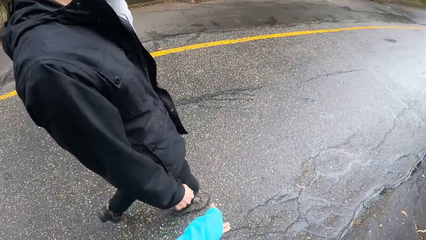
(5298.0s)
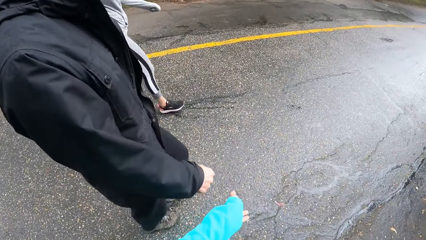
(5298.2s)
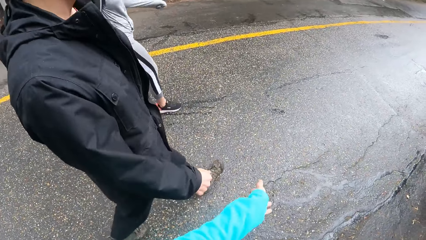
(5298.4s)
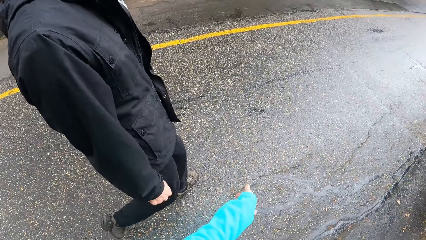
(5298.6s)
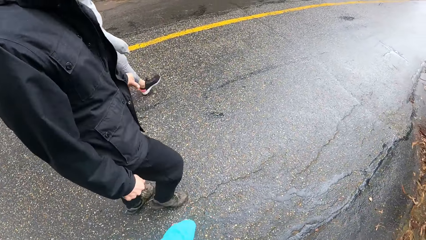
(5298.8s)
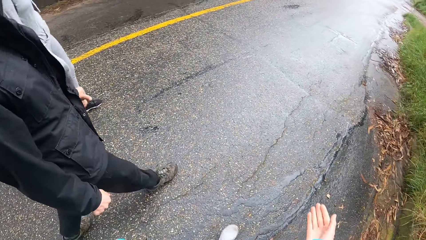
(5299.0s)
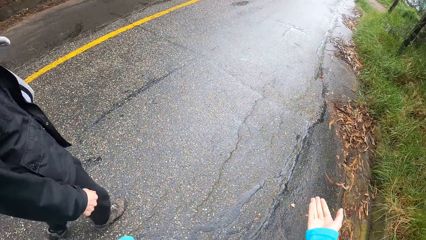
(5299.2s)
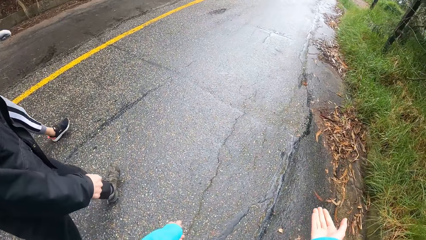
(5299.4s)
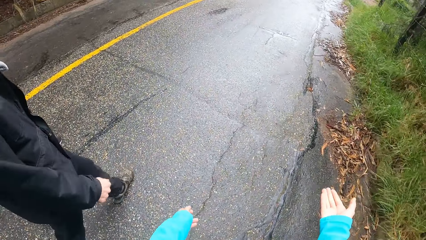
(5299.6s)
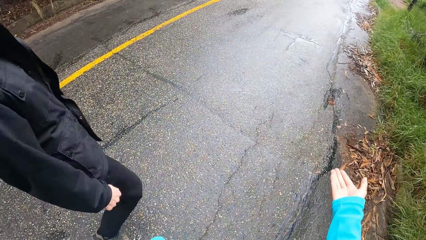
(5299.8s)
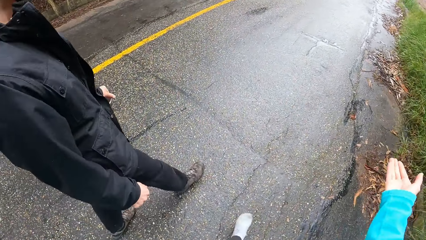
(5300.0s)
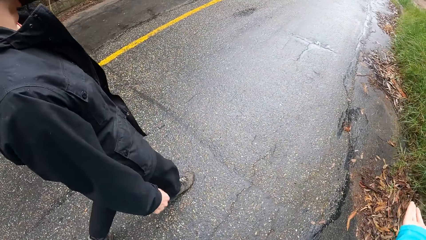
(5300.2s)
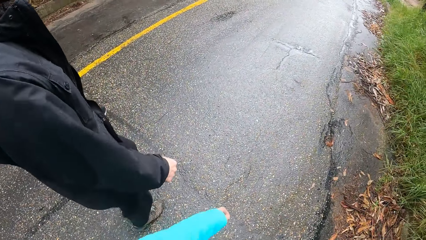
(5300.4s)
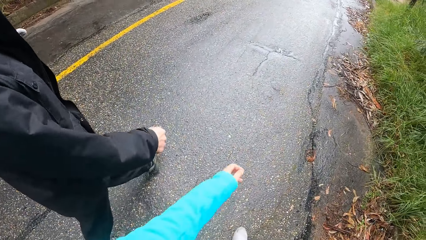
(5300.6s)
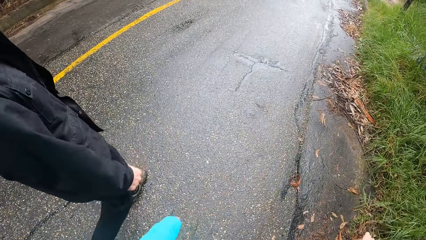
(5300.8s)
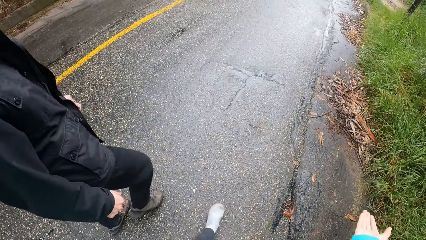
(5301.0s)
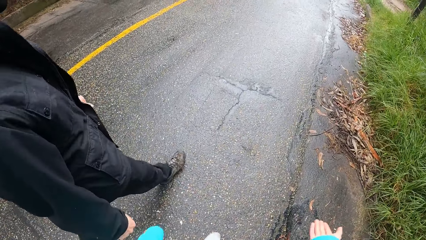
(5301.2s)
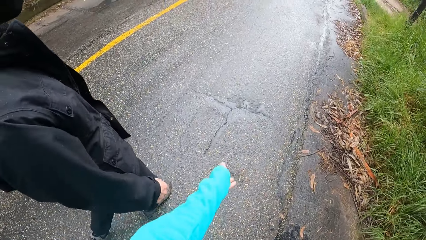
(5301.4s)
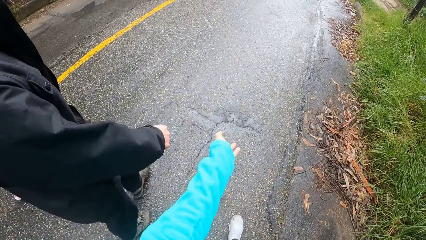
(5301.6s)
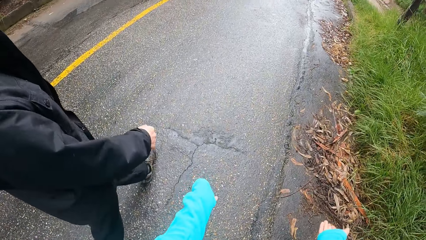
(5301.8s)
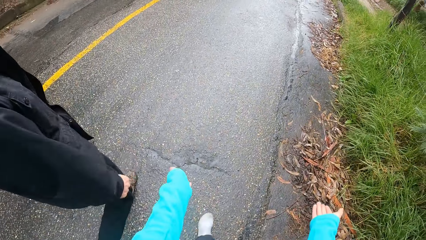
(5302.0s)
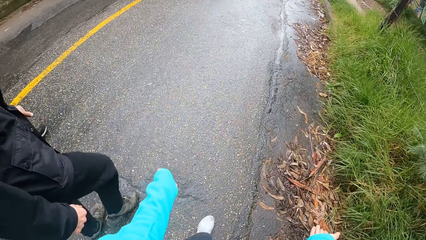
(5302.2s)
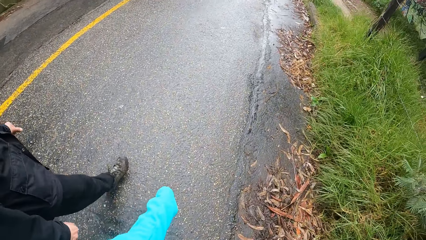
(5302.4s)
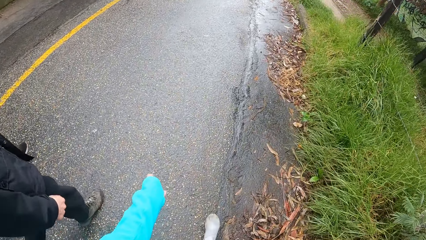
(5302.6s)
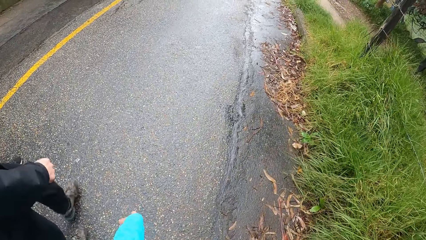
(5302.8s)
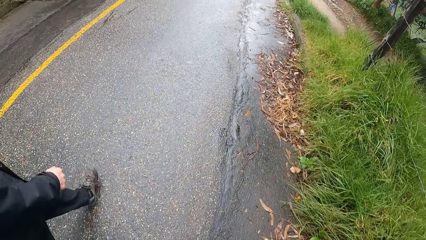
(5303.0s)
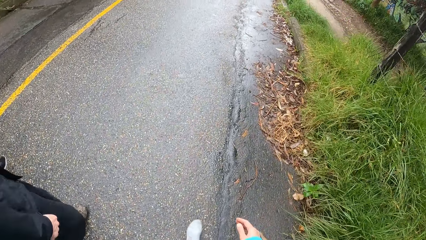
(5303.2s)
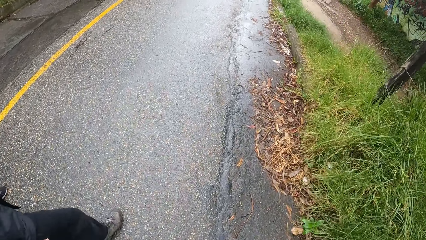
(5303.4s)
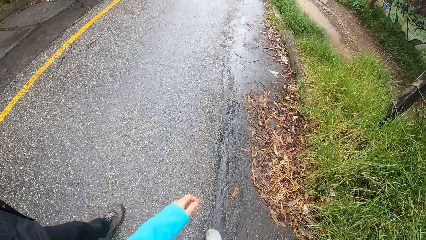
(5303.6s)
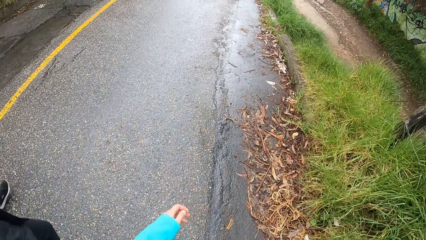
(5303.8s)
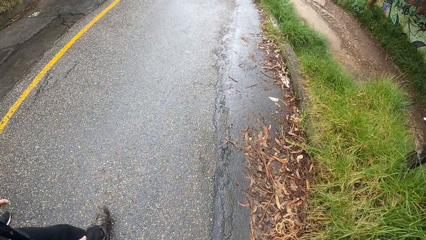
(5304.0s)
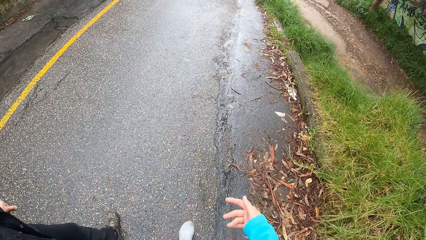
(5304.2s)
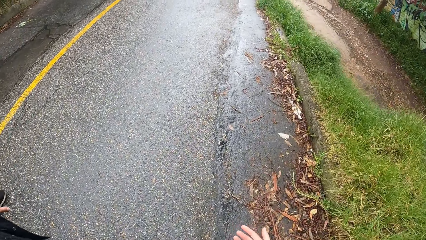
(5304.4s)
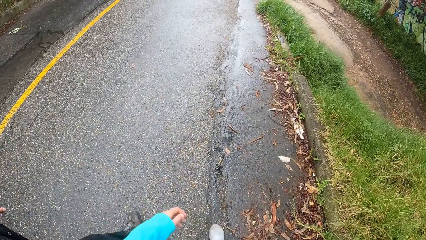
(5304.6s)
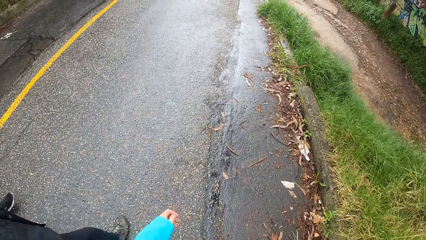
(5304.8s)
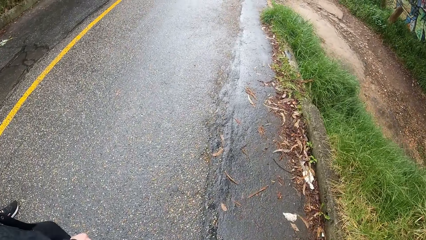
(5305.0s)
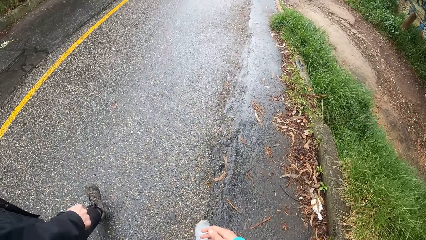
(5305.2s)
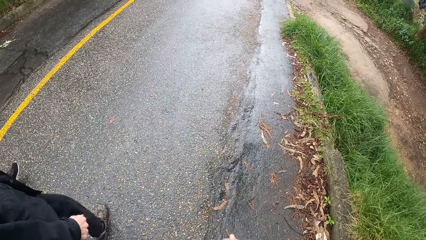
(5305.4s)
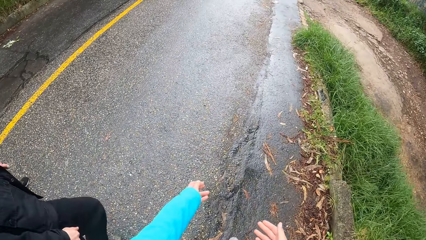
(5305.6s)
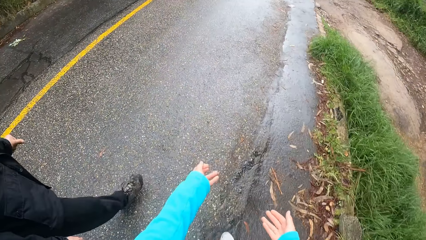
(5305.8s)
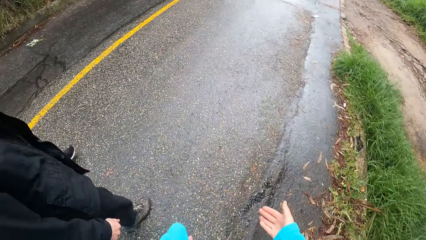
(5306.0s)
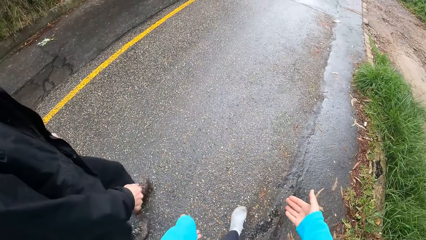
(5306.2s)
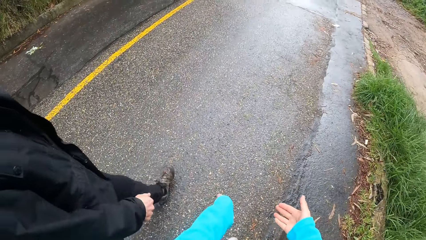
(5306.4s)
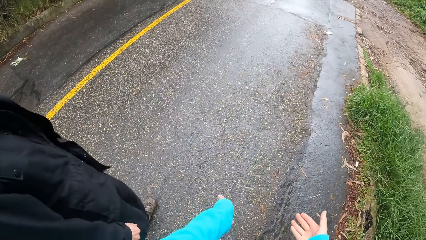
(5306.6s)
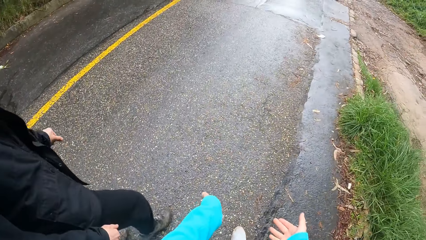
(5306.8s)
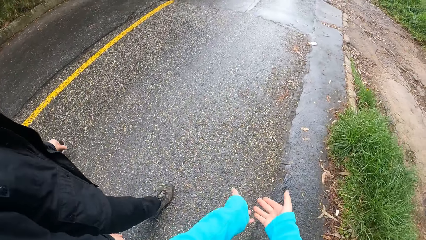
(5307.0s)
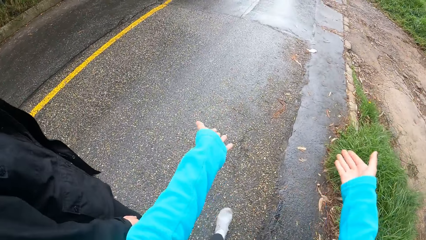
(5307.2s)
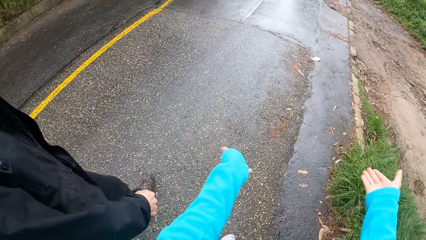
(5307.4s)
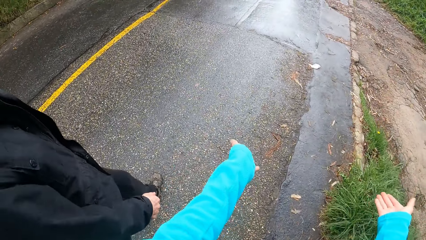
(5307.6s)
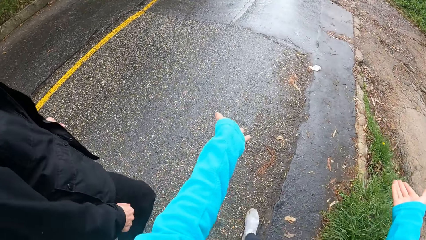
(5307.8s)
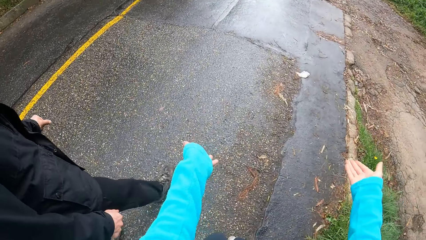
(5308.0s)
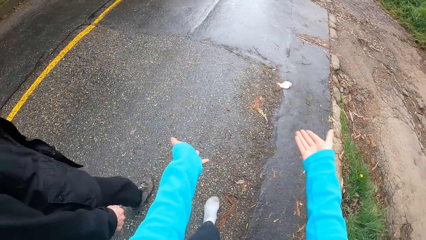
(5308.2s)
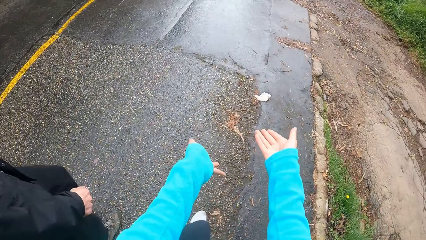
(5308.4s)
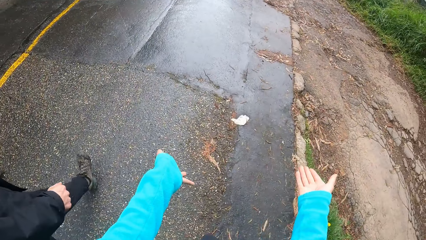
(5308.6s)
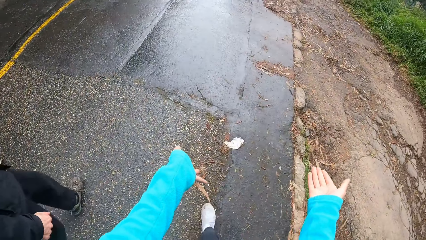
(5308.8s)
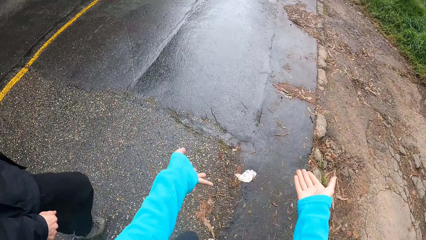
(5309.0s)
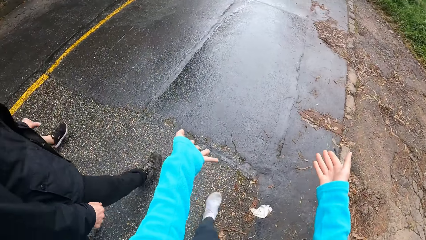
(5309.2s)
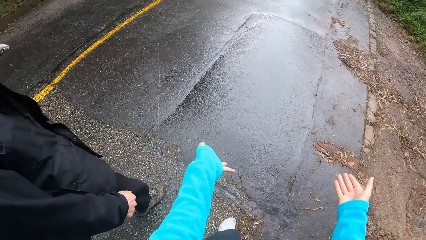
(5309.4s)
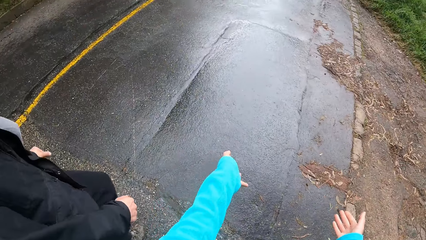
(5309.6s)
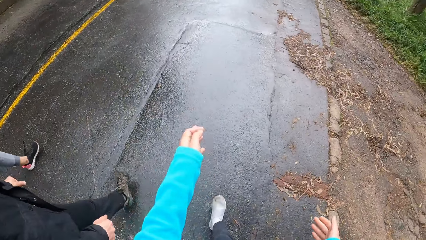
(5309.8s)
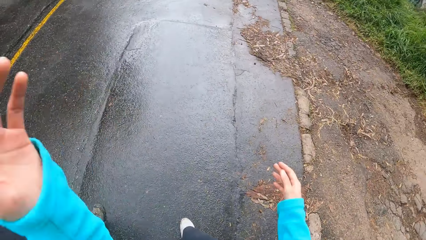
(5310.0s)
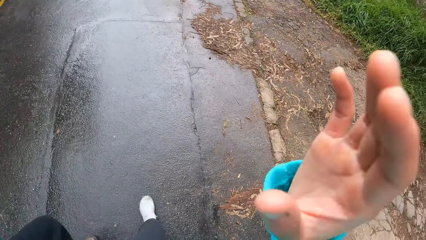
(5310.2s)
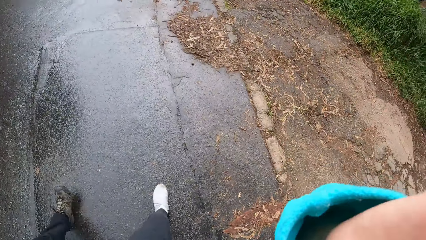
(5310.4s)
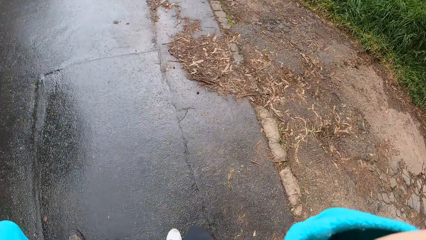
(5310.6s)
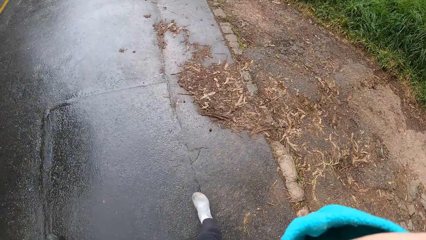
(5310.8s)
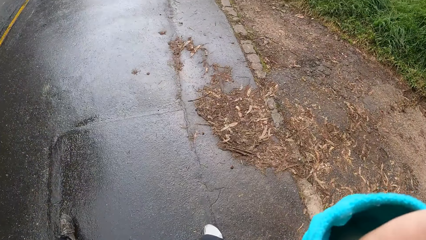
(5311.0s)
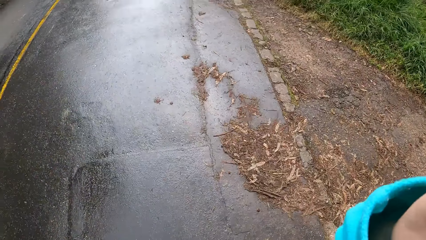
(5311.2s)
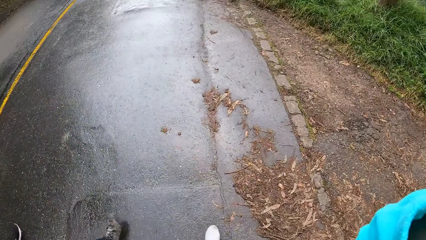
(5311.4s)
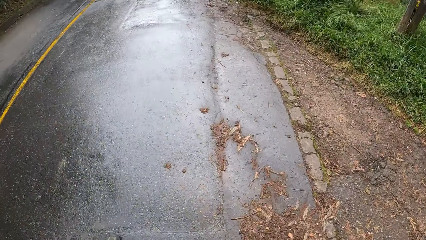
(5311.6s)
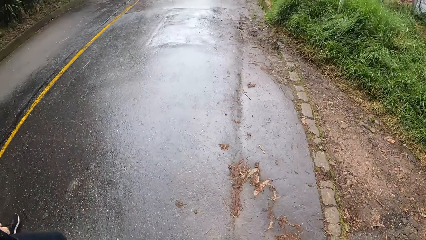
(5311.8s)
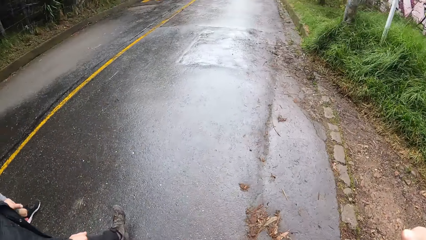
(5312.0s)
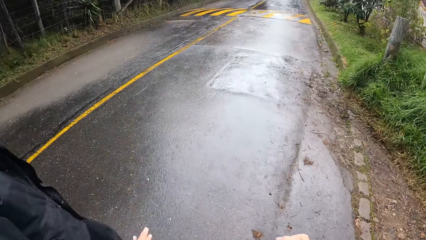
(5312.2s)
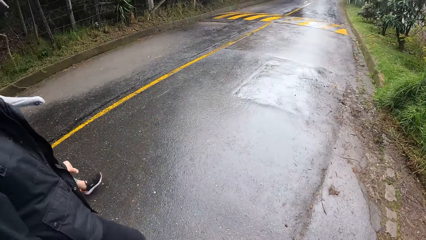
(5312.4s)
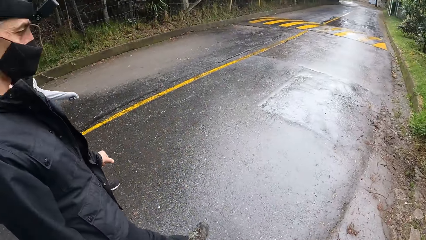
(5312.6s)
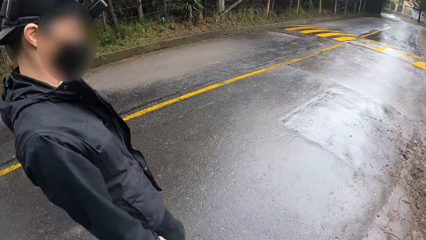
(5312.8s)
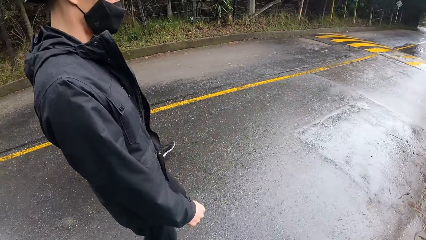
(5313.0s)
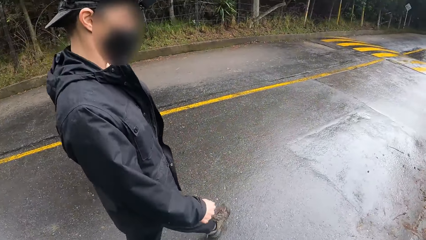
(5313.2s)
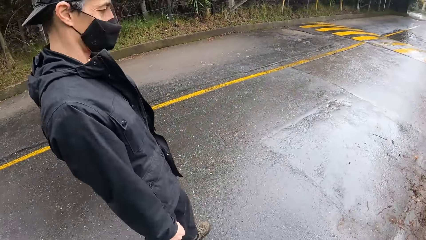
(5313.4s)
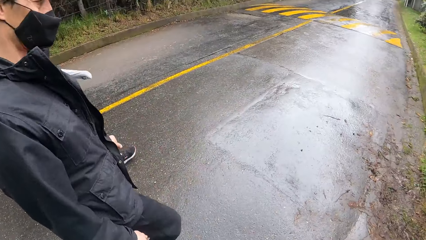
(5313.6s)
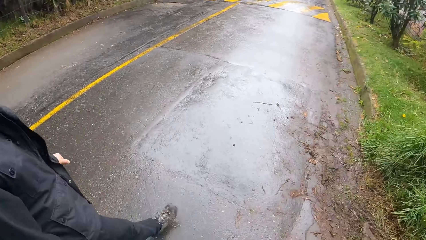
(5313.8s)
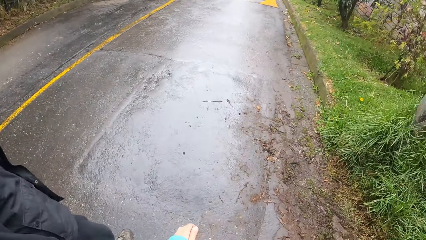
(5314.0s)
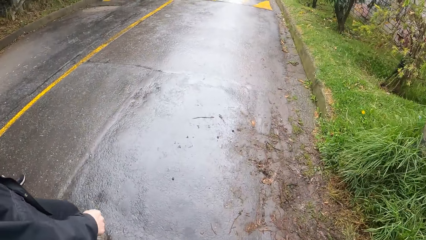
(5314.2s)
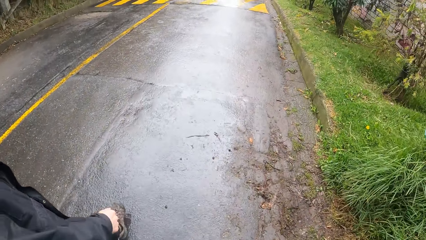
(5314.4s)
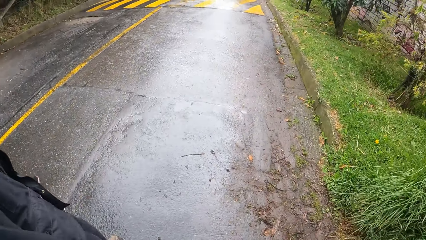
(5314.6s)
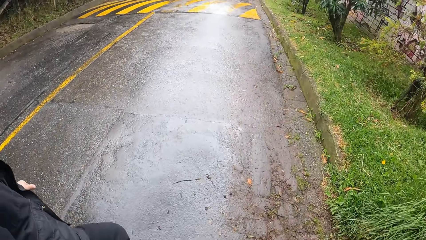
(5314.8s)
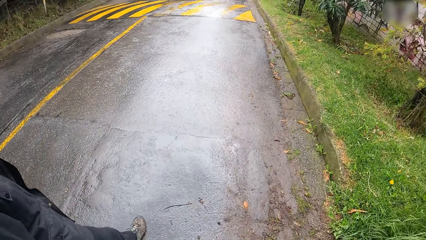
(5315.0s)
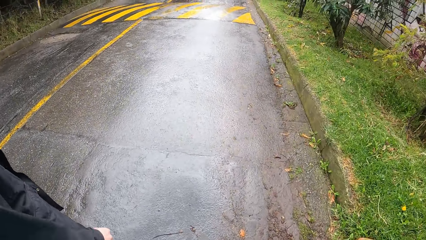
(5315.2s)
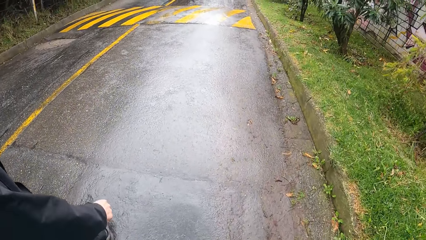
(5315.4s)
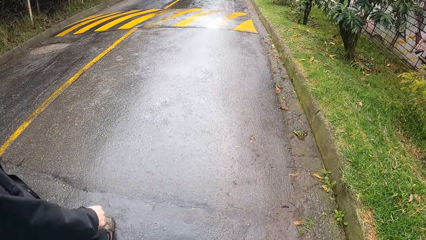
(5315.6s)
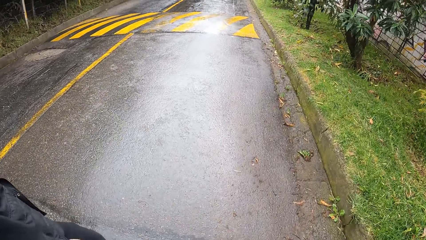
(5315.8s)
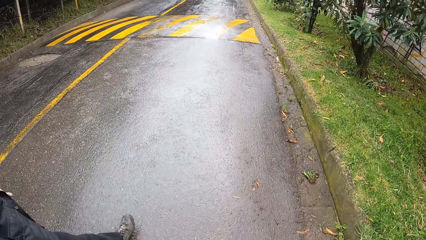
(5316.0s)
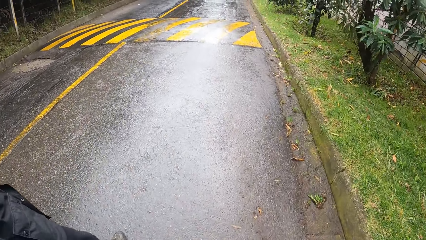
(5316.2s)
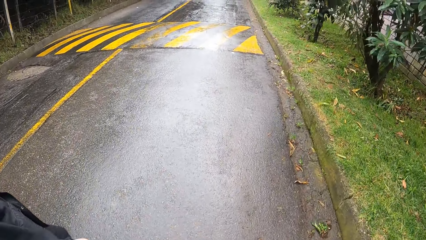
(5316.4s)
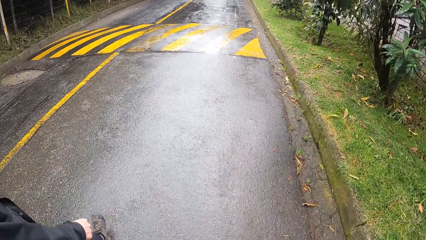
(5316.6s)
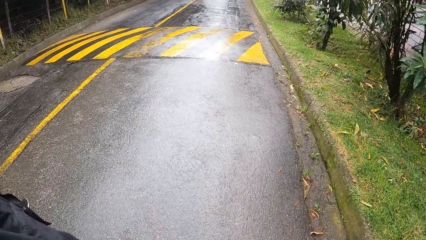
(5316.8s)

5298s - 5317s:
The camera wearer gestures with his left hand. He looks at the man. He gestures with his right hand. He gestures with both hands. He gestures with both hands again. He raises both hands towards his face. He adjusts the camera with both hands. He looks at the man. He looks down.
